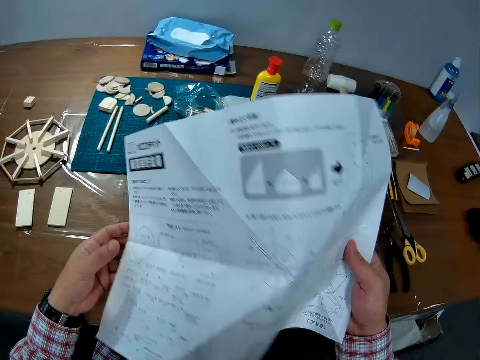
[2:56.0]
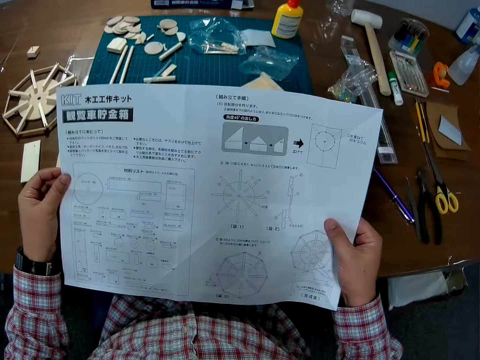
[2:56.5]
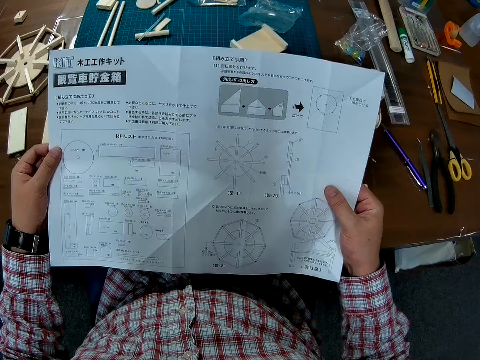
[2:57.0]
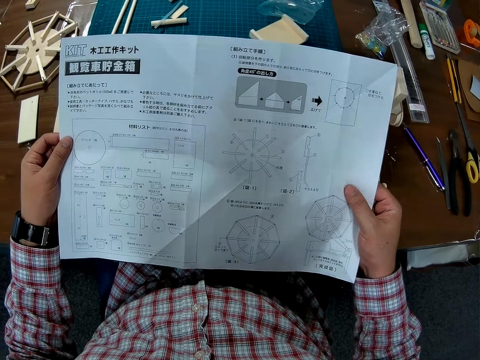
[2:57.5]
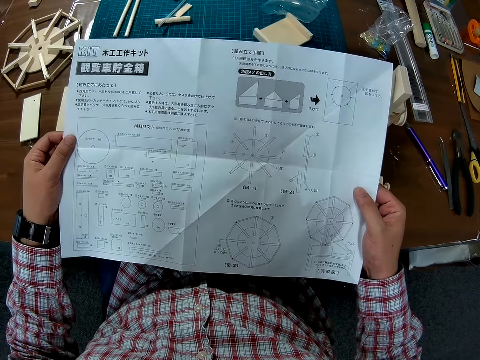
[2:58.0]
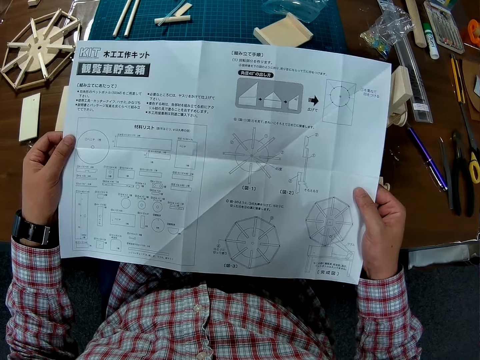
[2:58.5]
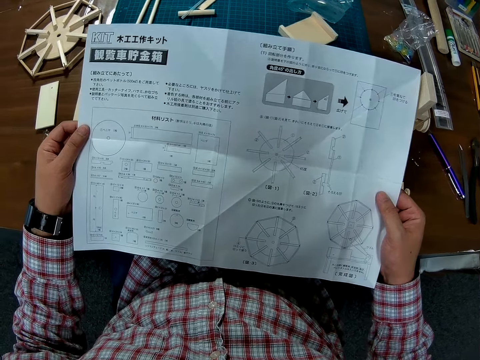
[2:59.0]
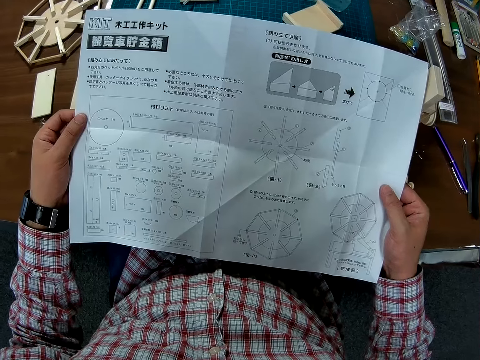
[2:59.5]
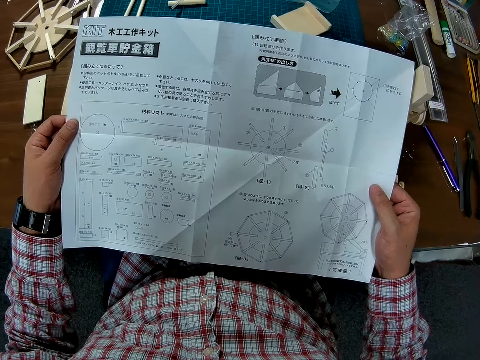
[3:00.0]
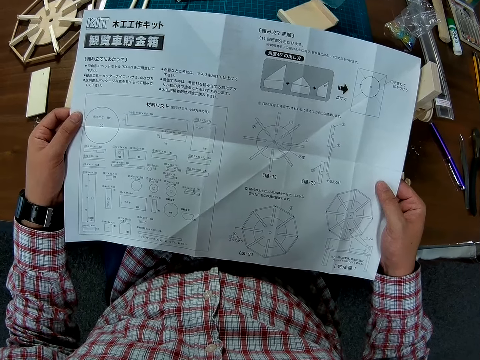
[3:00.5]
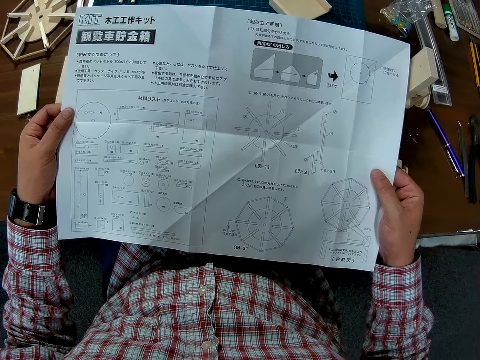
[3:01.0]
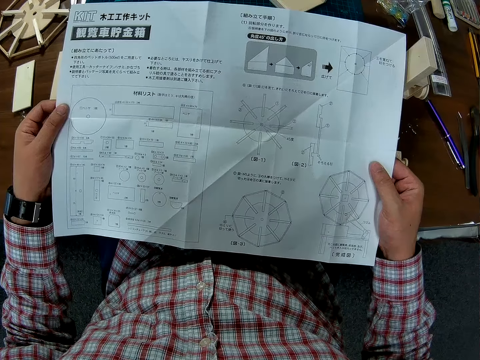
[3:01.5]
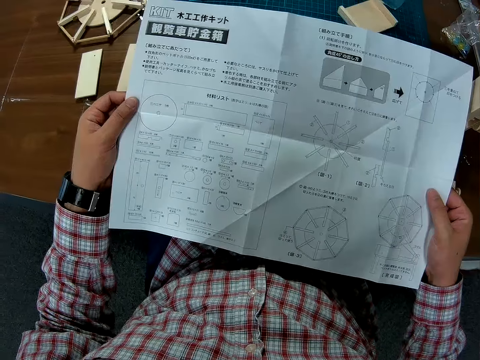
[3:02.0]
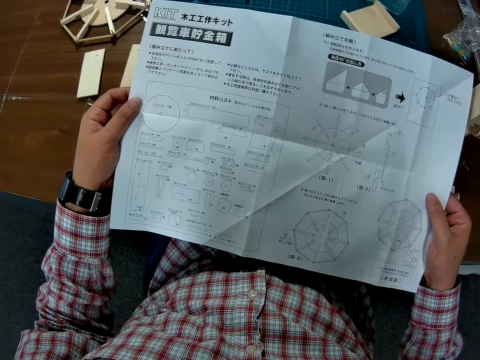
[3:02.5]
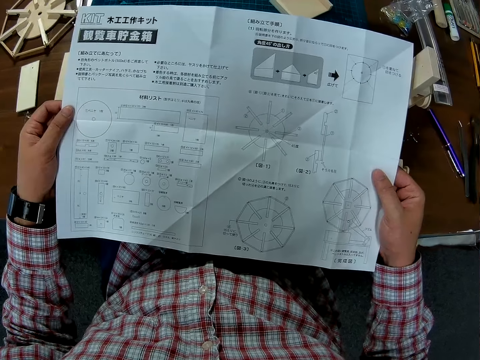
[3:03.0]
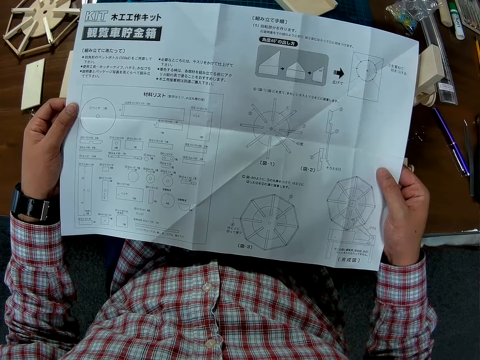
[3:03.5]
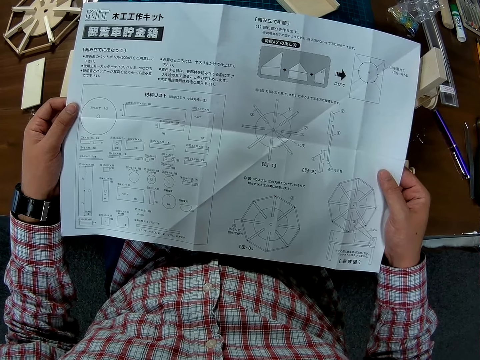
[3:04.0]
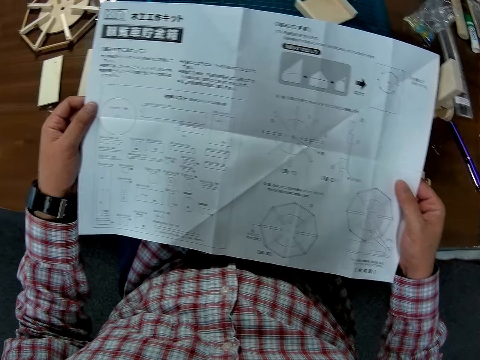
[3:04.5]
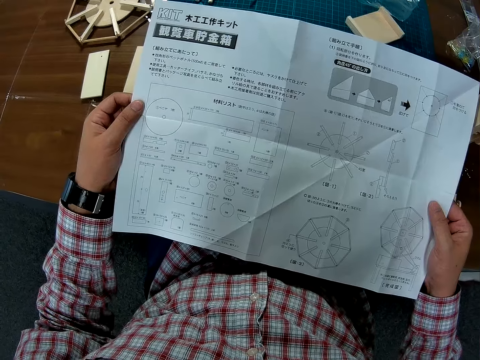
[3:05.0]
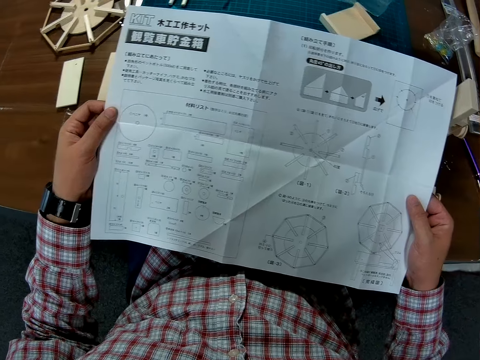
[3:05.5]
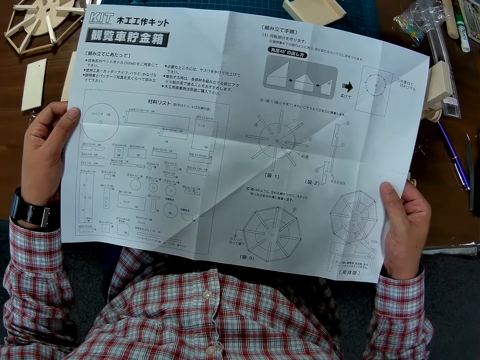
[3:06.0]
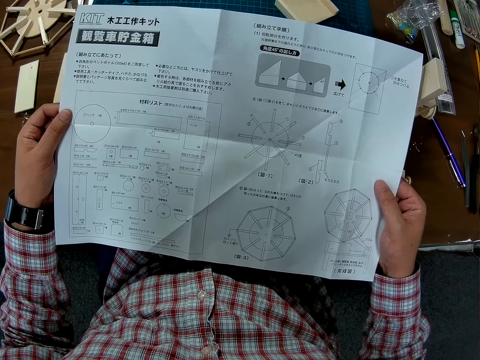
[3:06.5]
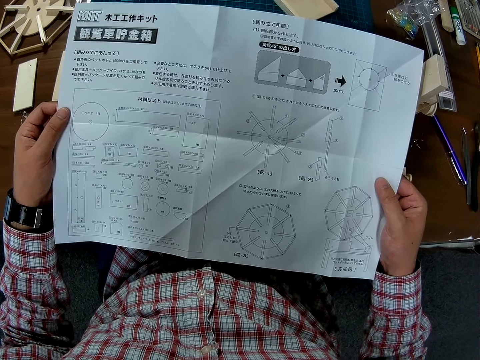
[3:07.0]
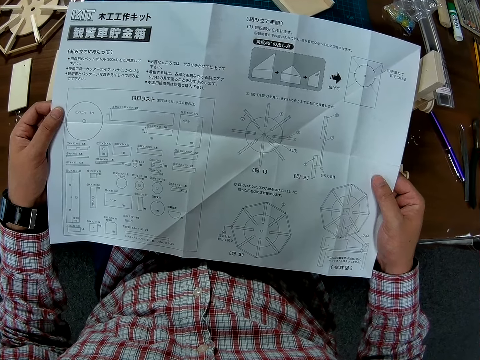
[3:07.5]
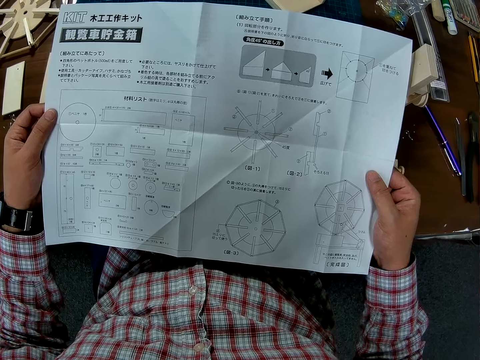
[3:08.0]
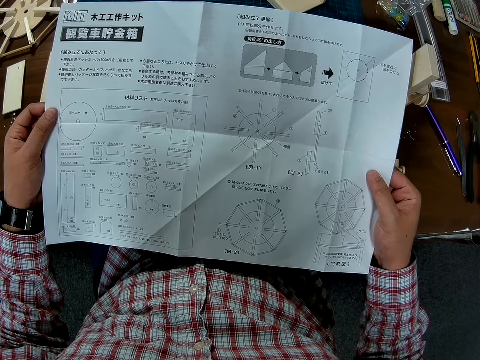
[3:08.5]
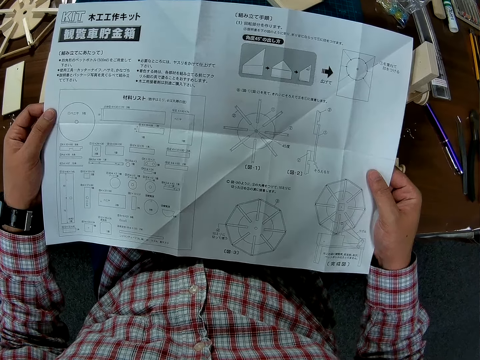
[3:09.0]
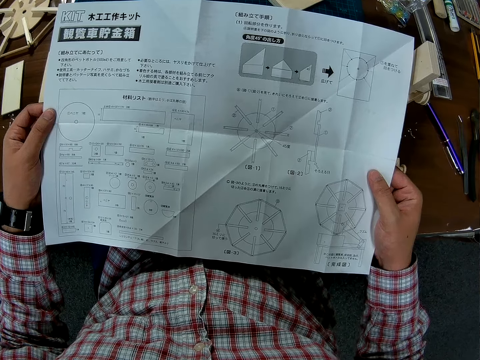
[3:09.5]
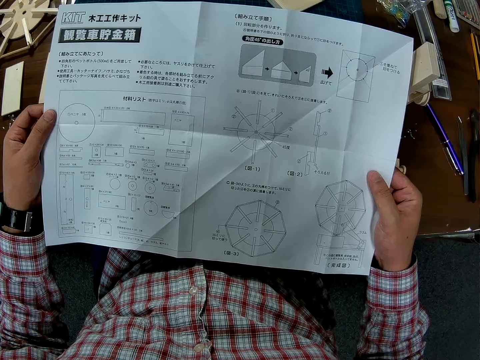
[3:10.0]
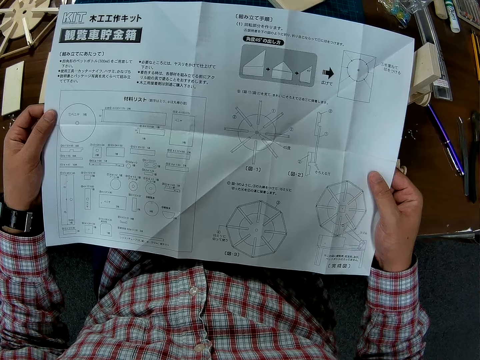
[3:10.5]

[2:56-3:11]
The camera wearer flips the modeling manual. They hold the modeling manual with both hands. They study the manual. They read the modeling manual.

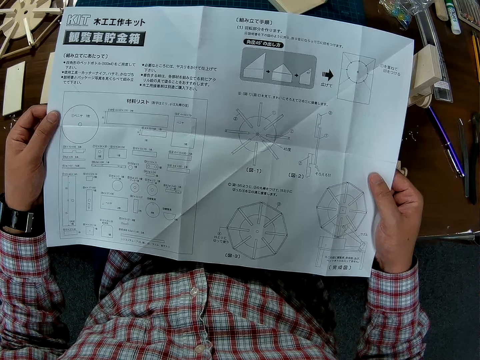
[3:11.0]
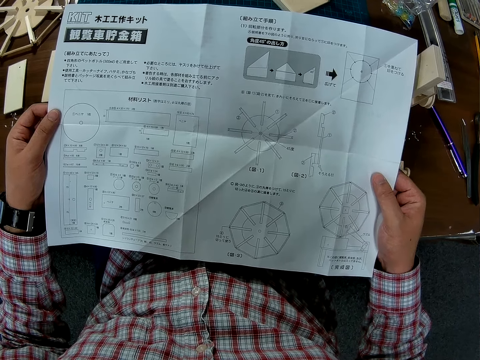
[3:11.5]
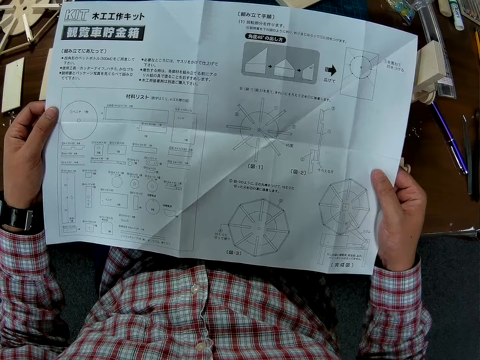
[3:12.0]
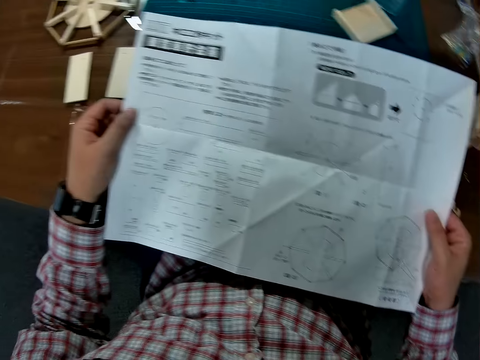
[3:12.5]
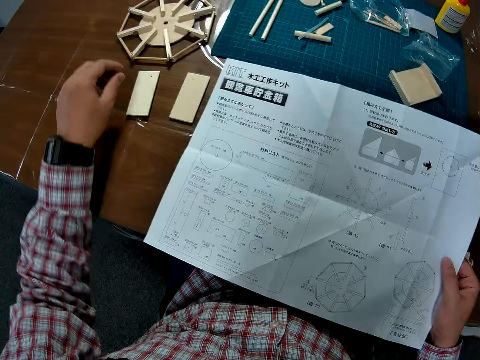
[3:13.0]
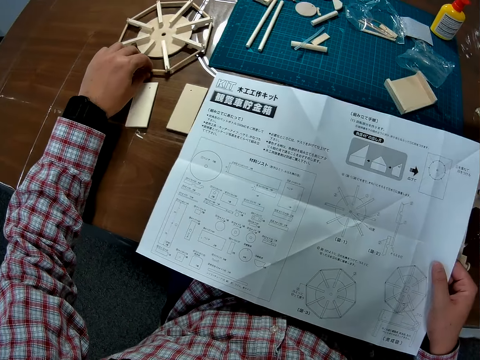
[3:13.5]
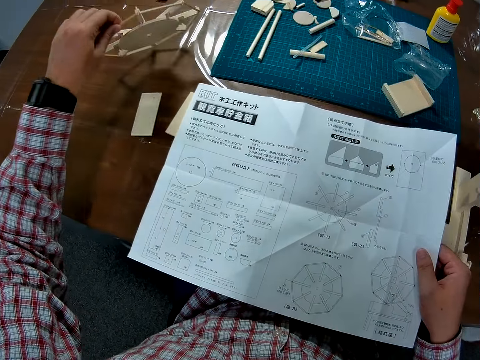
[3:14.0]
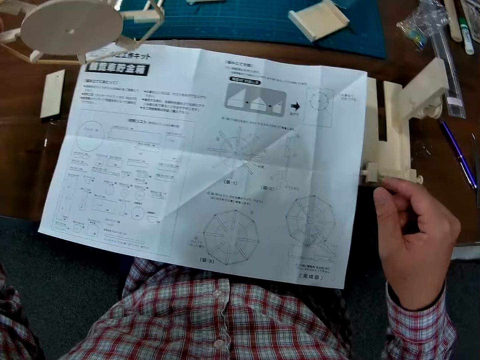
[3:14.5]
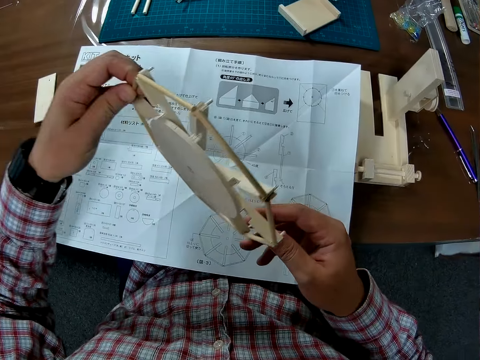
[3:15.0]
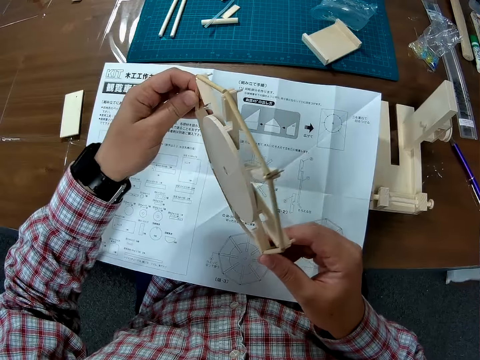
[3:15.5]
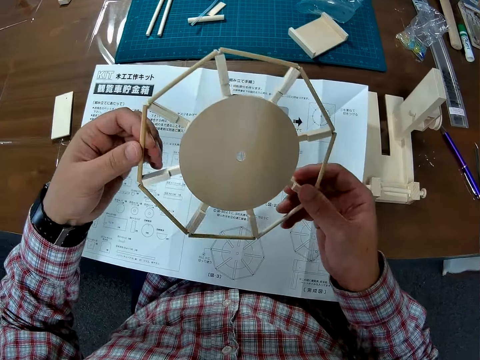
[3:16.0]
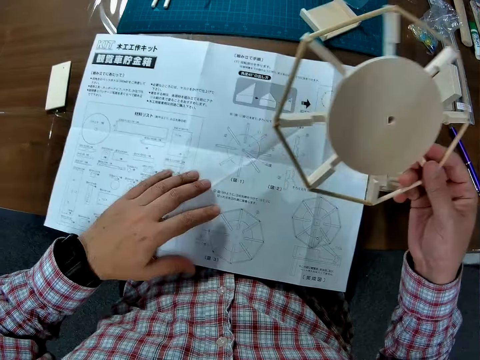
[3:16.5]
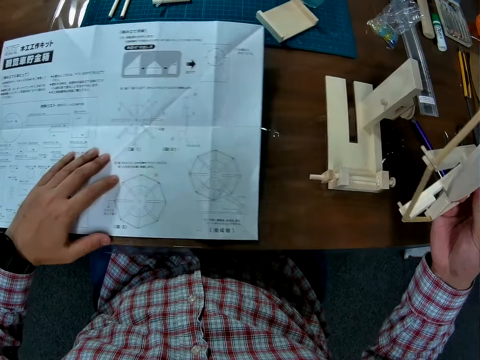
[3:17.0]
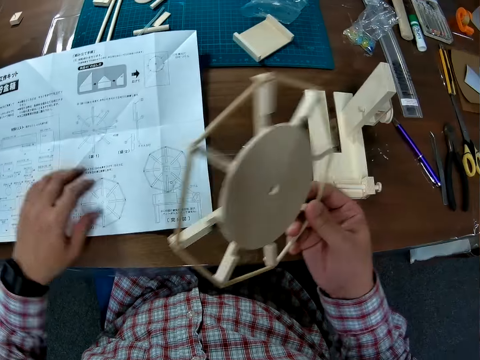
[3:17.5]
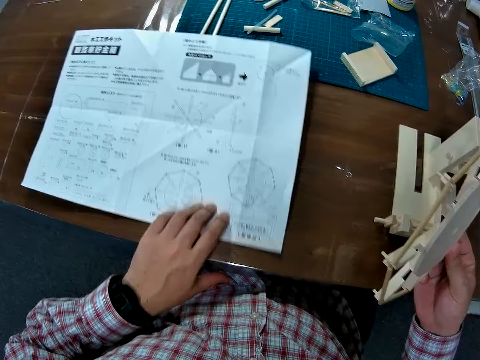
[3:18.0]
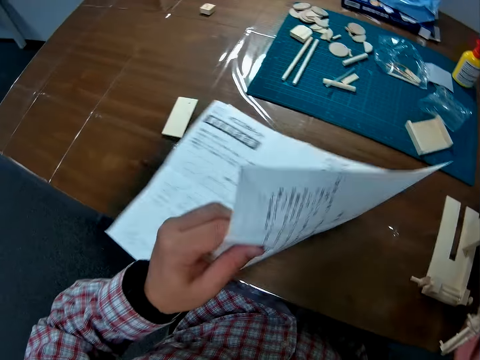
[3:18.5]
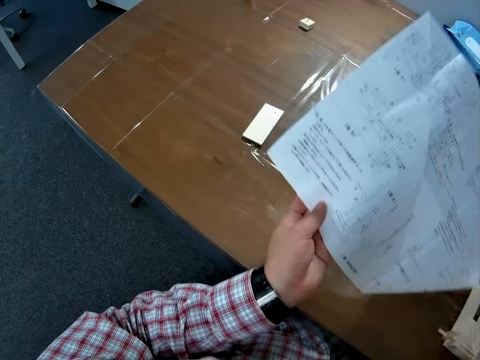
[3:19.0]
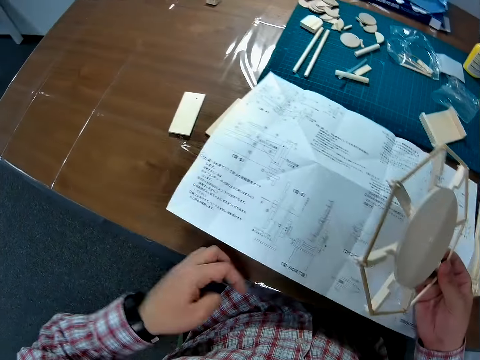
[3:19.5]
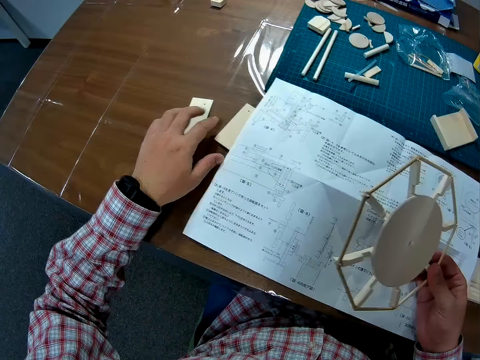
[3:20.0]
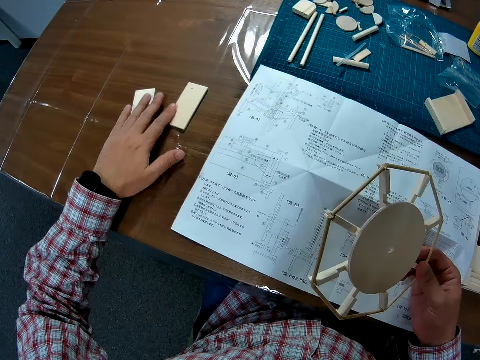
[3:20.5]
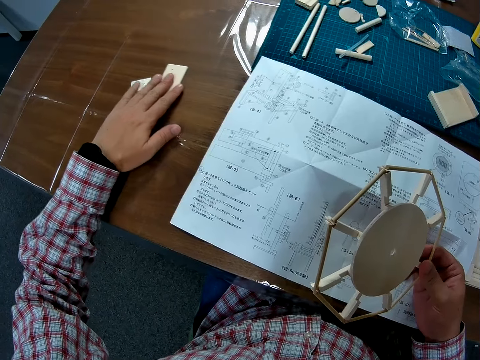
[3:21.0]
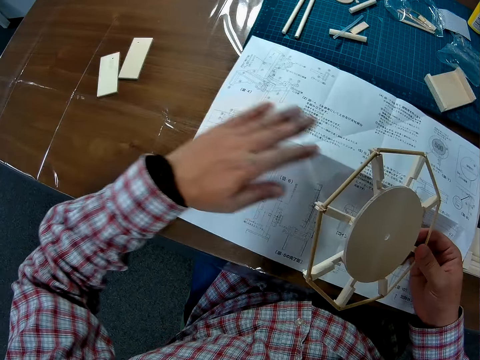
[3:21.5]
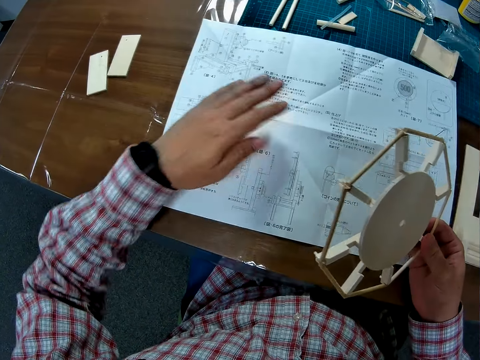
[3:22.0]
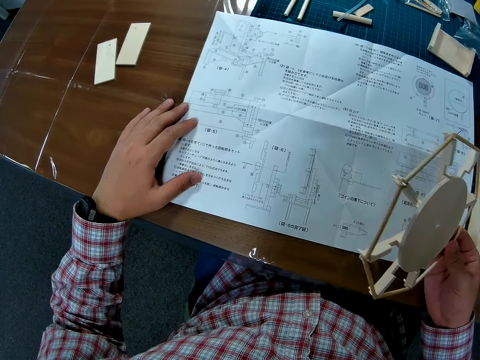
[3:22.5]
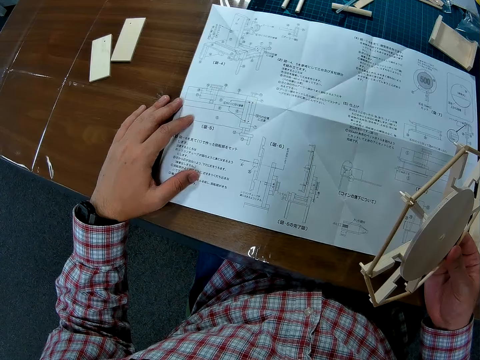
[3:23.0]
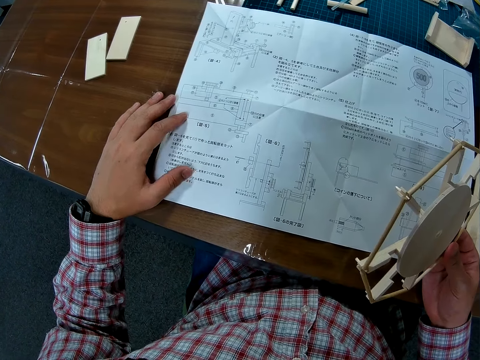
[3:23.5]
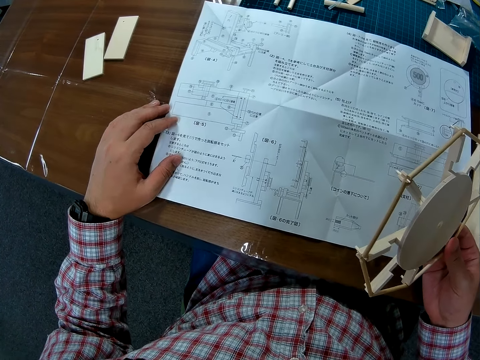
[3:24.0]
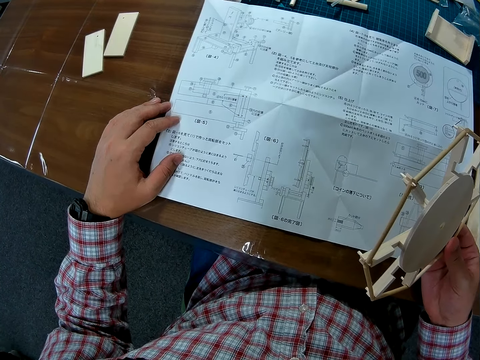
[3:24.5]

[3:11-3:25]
The camera wearer picks up the wind vane or wheel model from the table with his left hand. He passes it to his right hand. He holds the wheel model with both hands. He drags the modeling manual on the table. He turns the manual over with his left hand. He moves the two flat wood pieces with his left hand. He adjusts the manual on the table. He holds the modeling manual.
